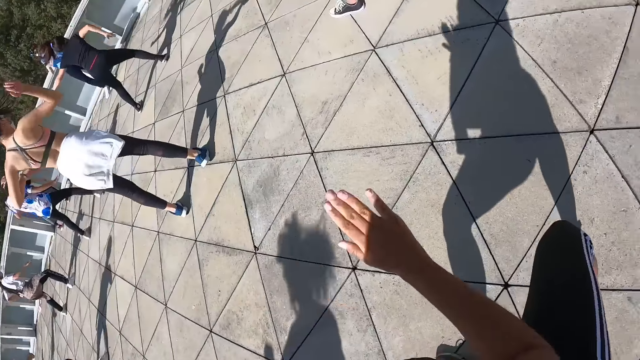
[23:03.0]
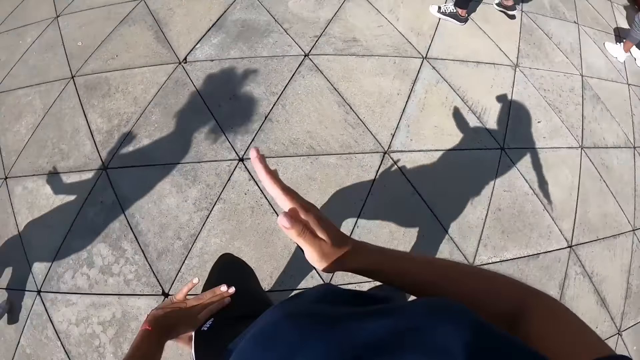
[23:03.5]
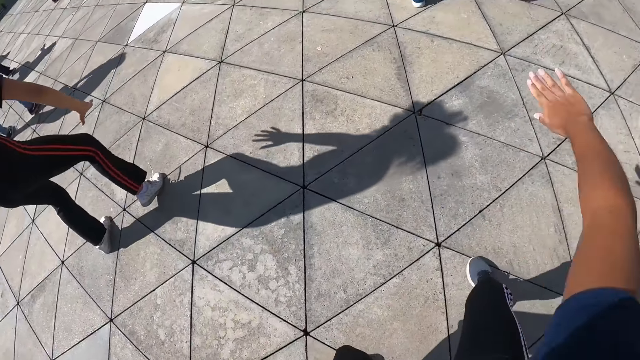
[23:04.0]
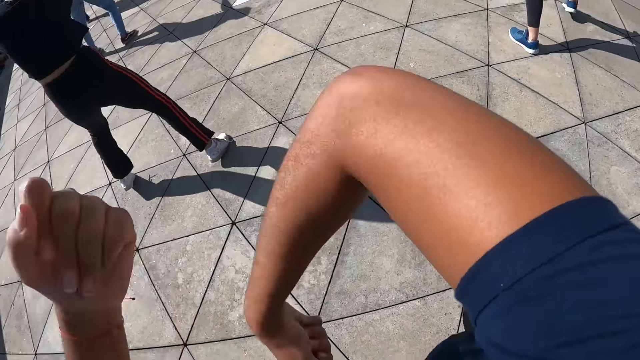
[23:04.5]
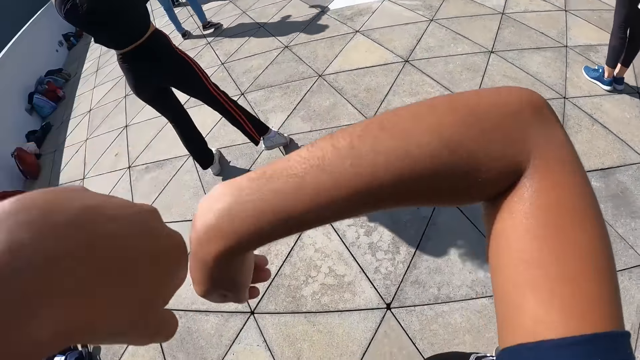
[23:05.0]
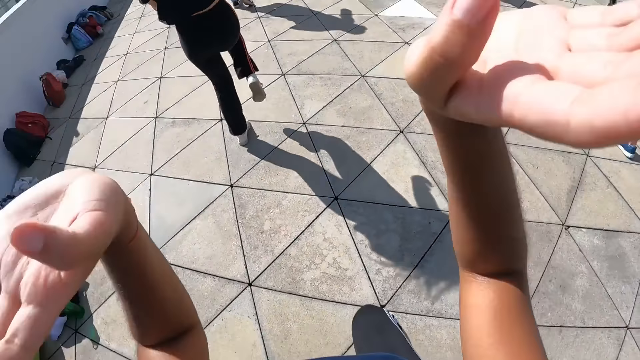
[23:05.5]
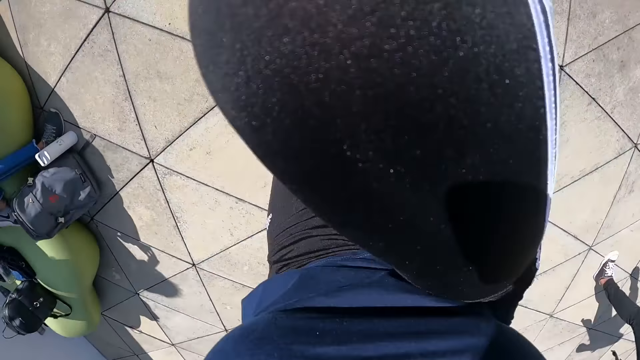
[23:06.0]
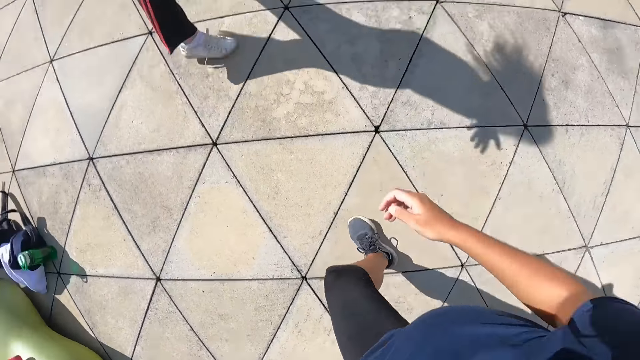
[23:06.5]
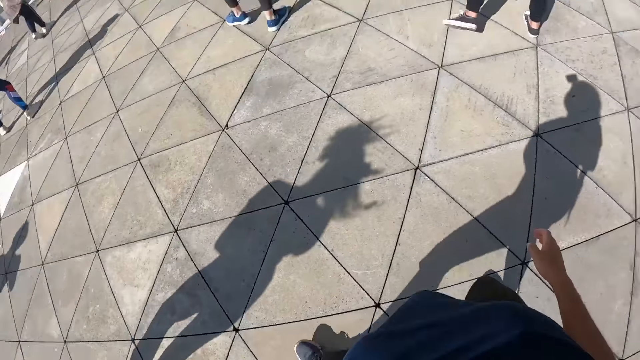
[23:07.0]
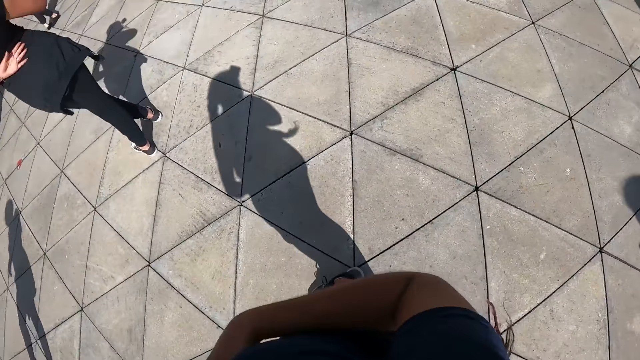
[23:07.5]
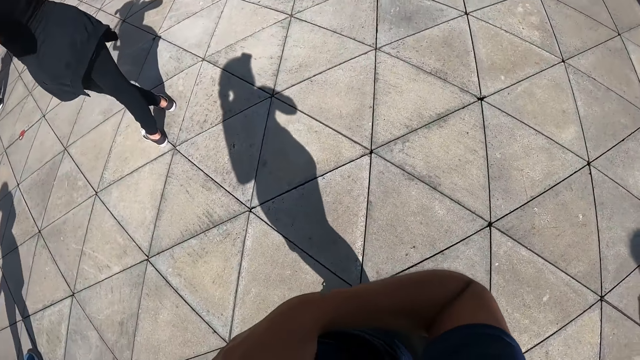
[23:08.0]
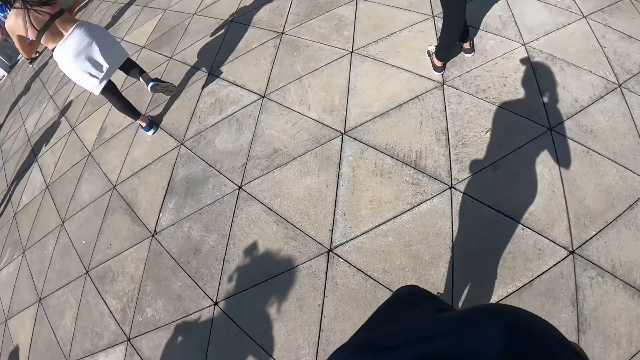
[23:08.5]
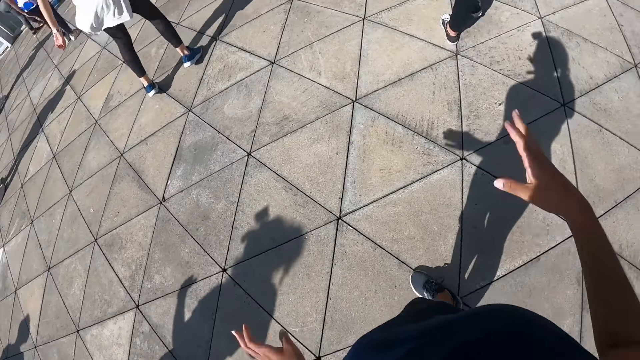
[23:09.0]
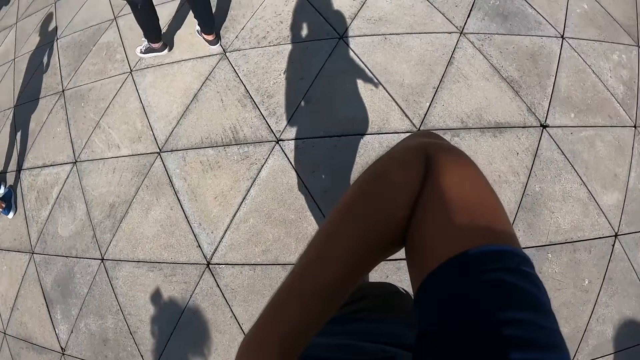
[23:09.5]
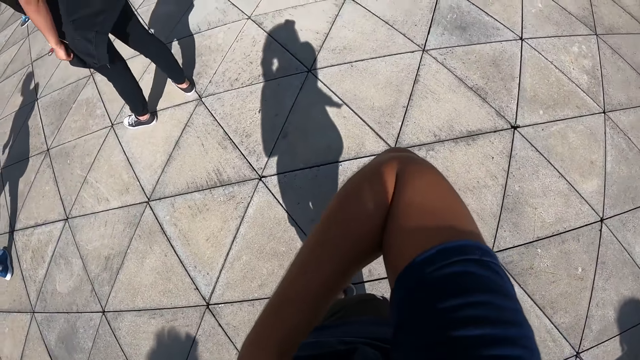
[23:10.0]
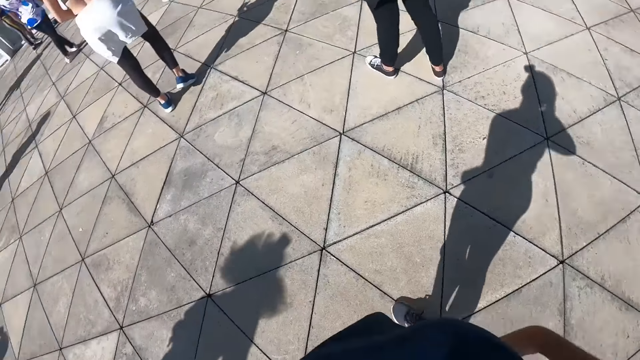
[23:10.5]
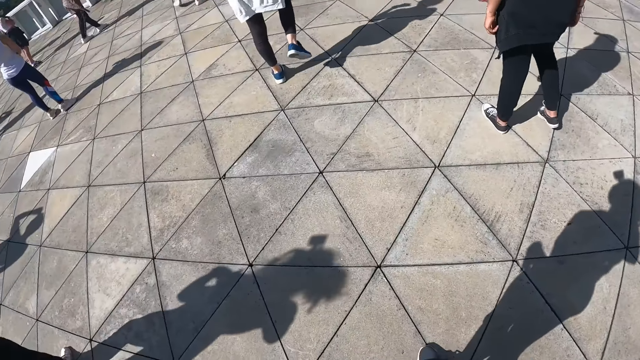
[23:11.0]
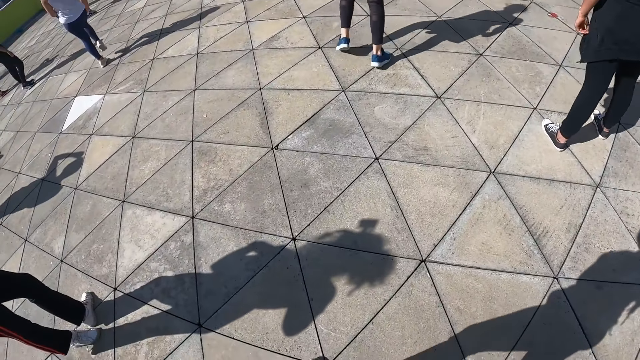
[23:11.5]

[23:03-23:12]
The camera wearer gestures. She lifts her right leg up.

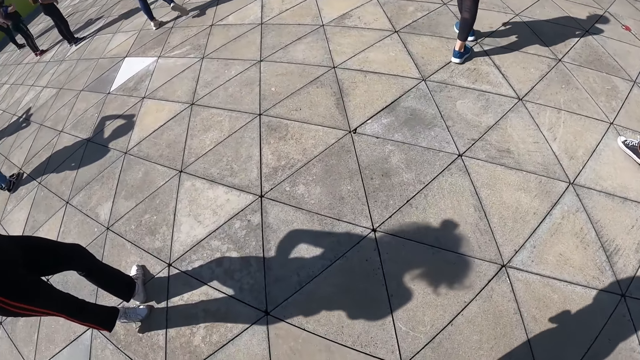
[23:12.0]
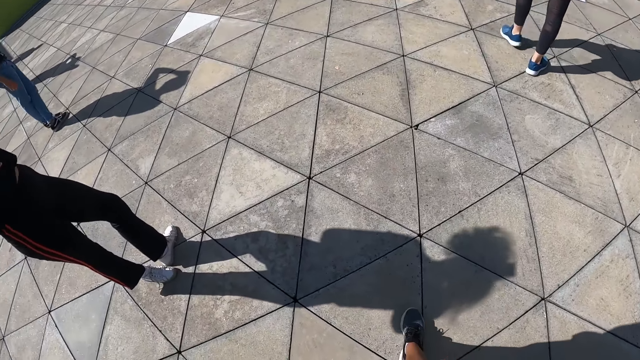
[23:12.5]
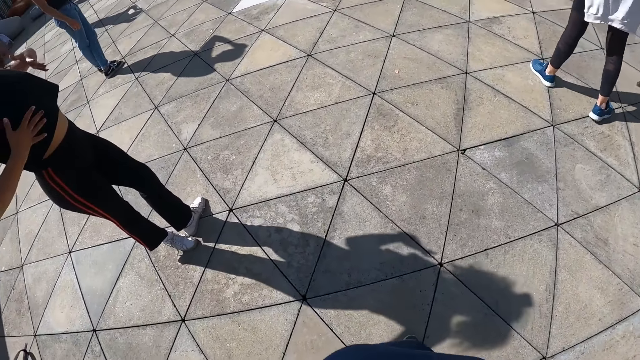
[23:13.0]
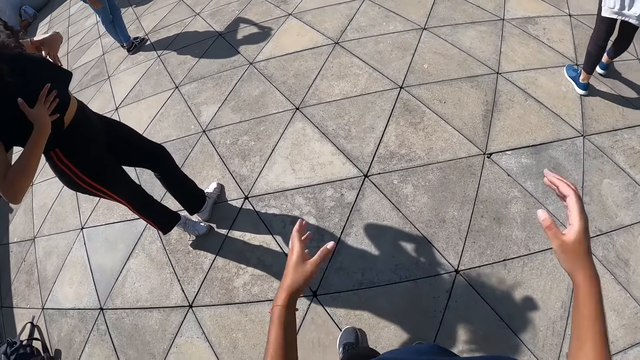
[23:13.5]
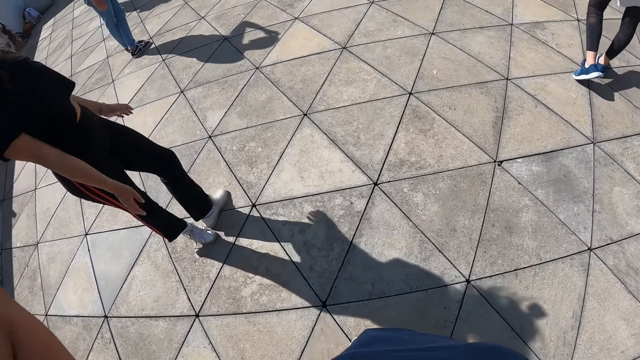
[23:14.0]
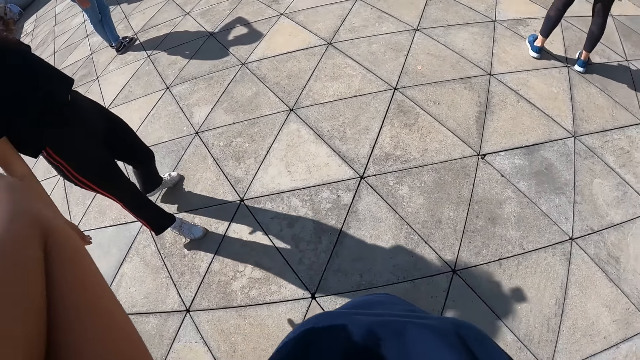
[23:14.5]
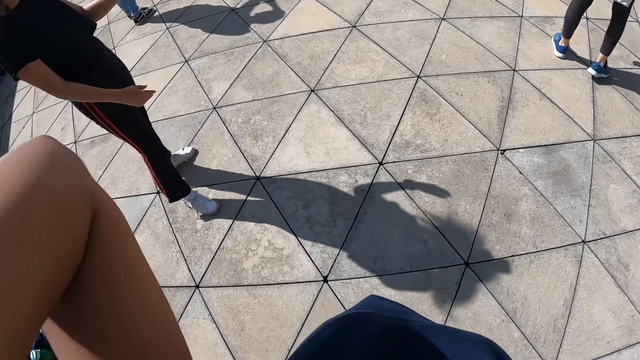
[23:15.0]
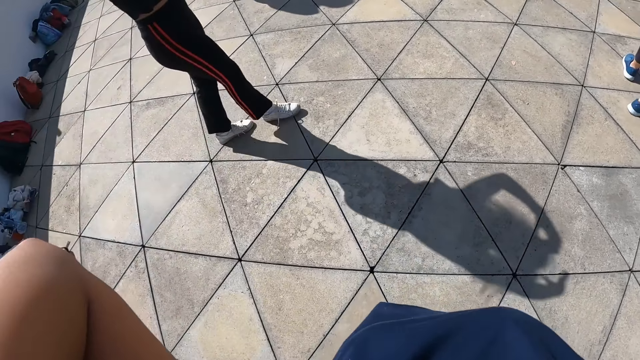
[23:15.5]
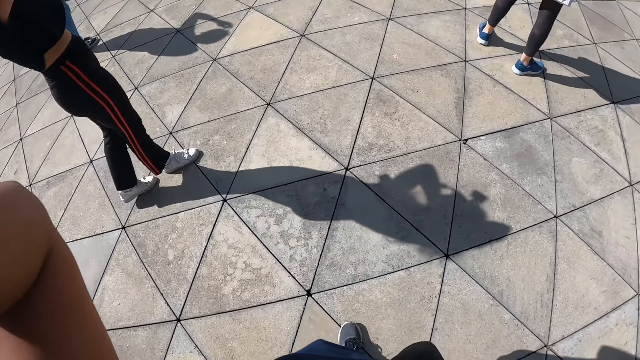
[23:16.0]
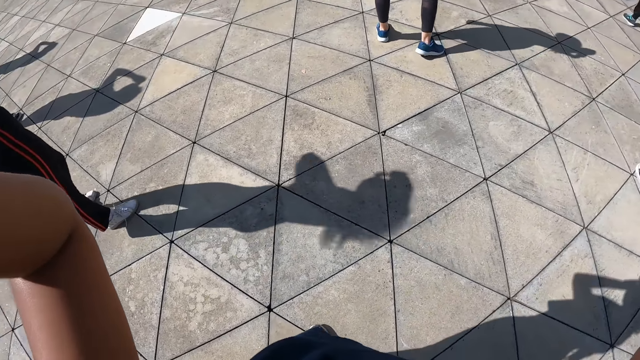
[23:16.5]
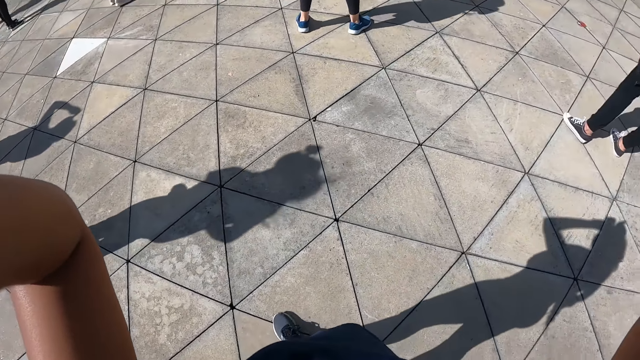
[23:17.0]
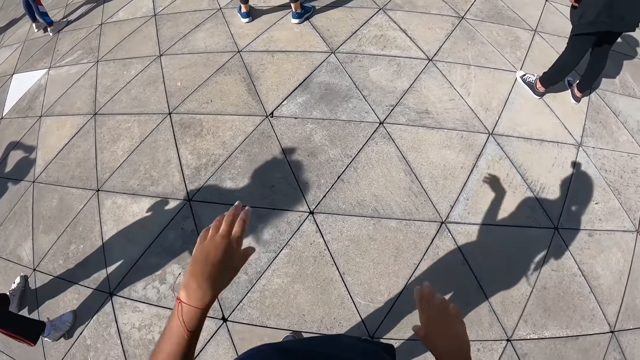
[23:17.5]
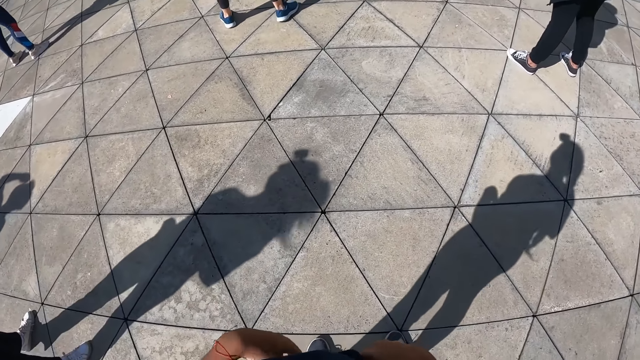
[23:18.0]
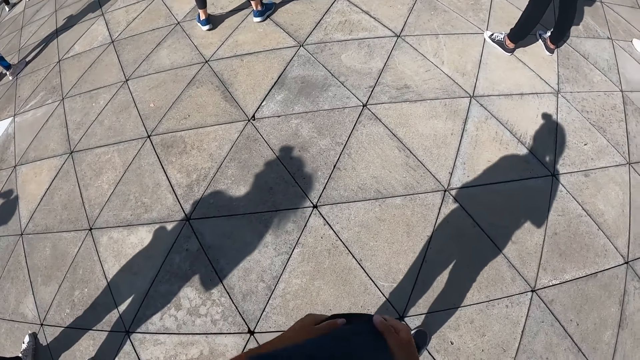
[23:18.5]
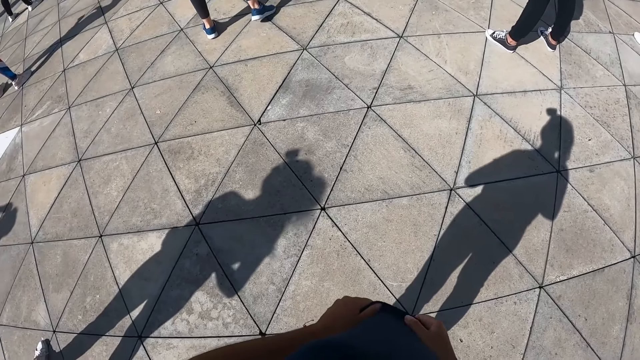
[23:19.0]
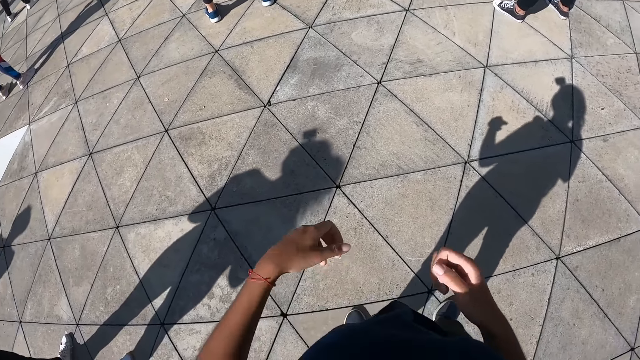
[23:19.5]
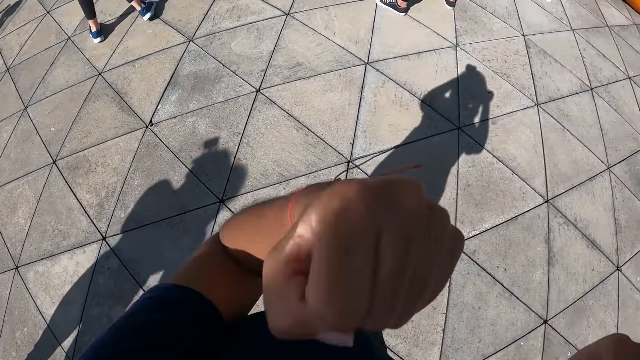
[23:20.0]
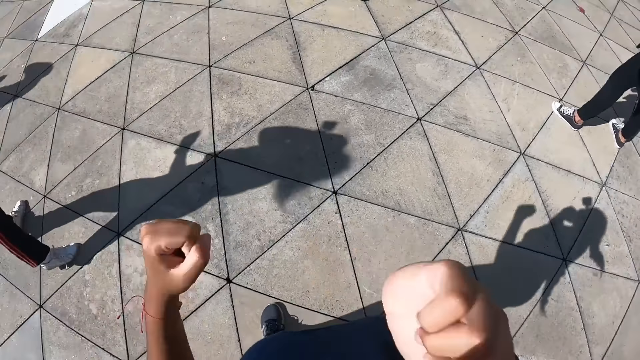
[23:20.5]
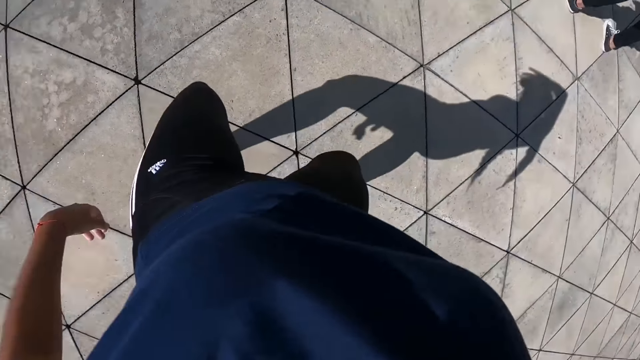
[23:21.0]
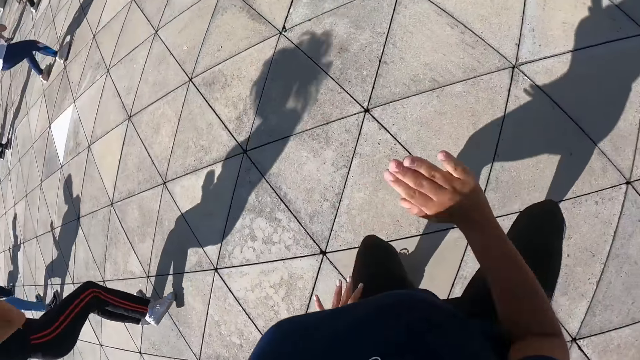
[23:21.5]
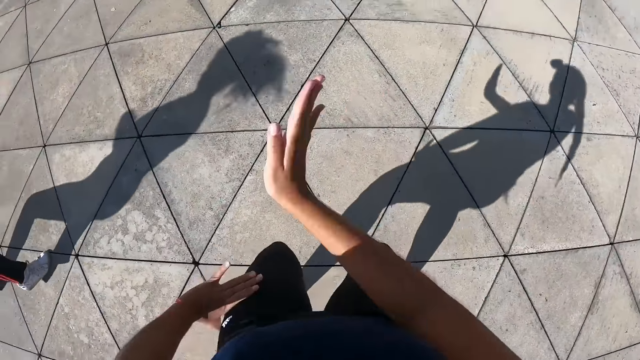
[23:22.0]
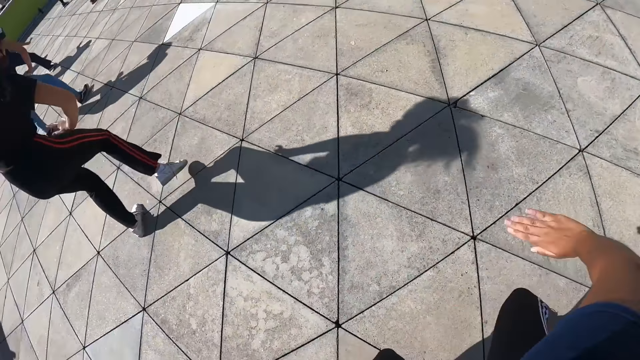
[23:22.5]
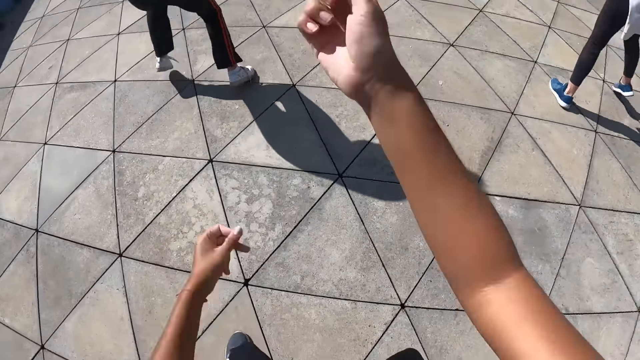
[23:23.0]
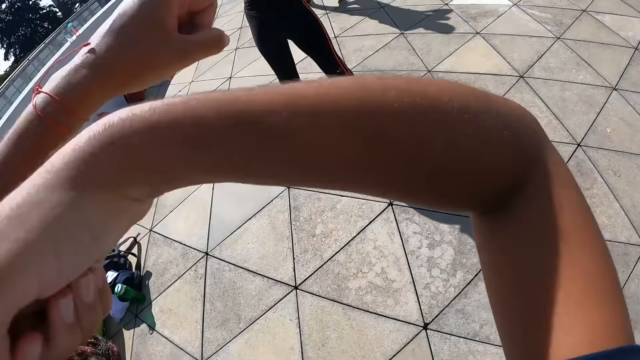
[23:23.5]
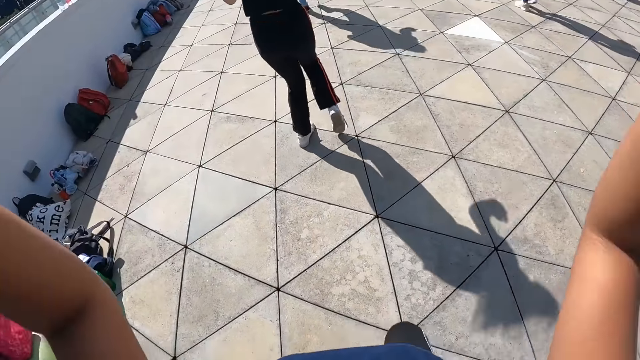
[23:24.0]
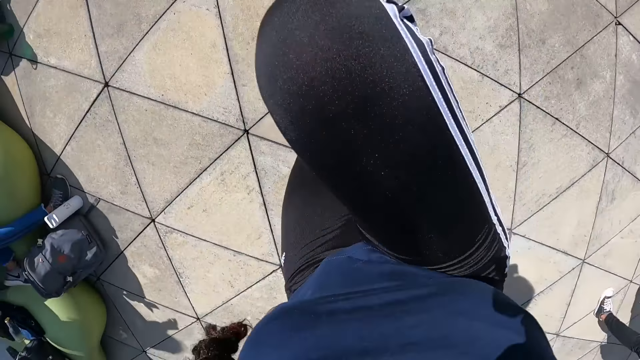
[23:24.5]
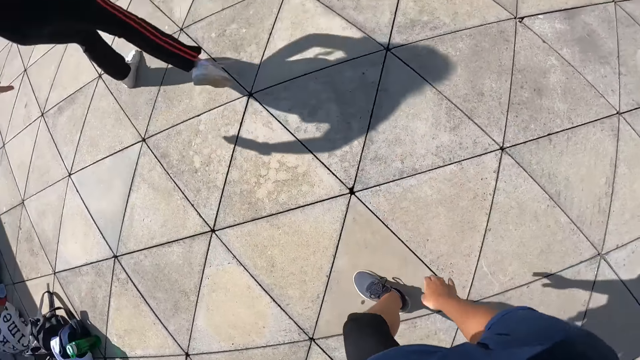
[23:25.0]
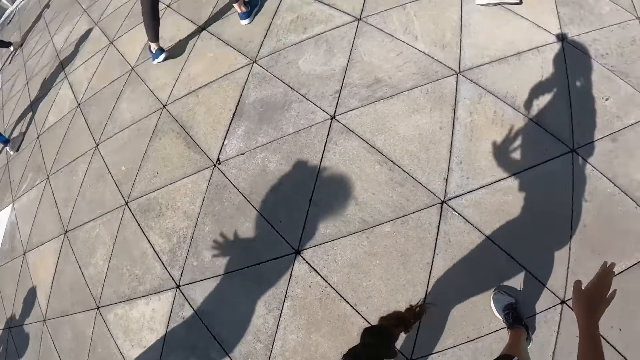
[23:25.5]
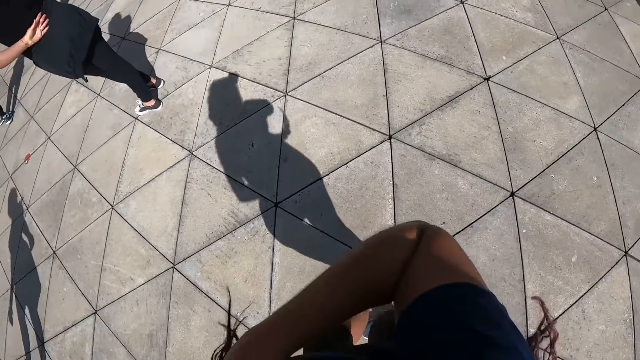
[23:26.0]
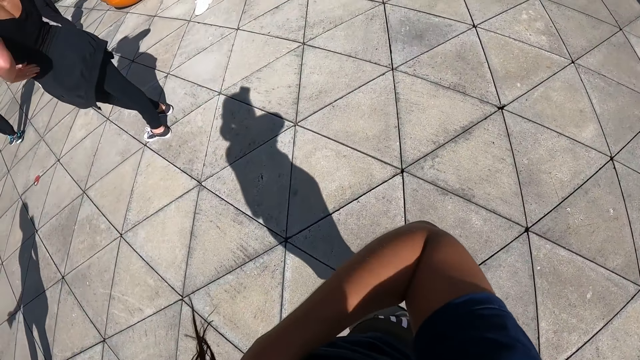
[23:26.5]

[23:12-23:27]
The camera wearer gestures. She touches her hair with both hands. She lifts her hands up. She holds her cloth with both hands. She performs the dance steps with both hands and legs. She gestures. She lifts her right leg up.
